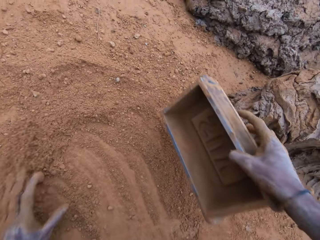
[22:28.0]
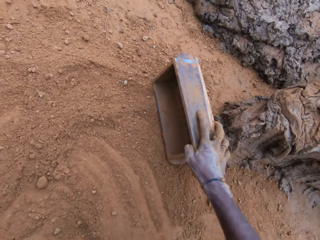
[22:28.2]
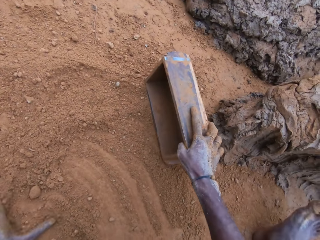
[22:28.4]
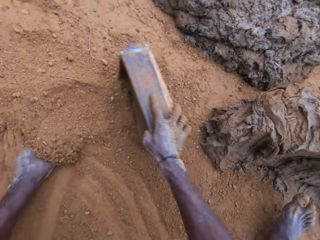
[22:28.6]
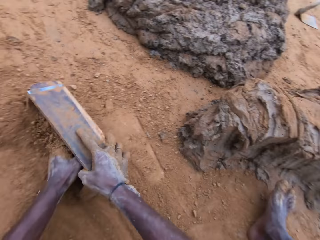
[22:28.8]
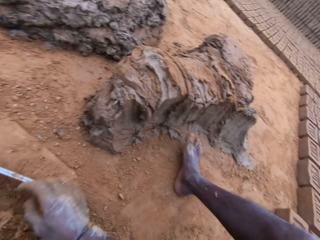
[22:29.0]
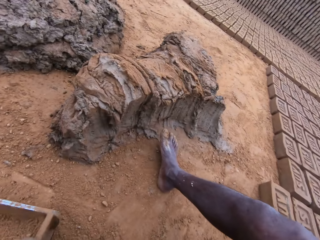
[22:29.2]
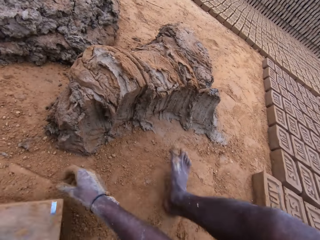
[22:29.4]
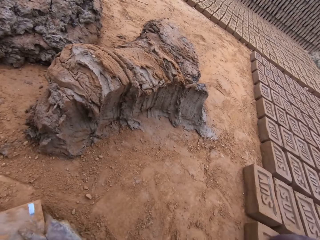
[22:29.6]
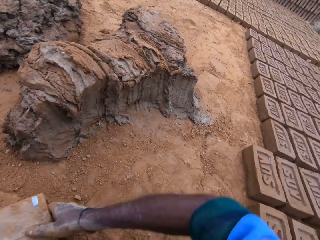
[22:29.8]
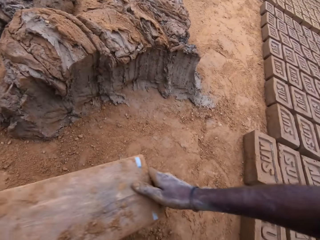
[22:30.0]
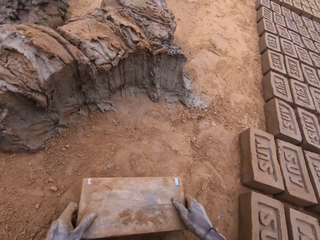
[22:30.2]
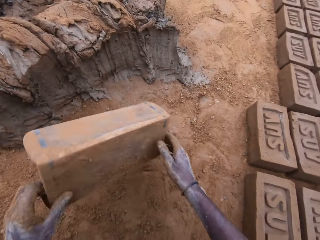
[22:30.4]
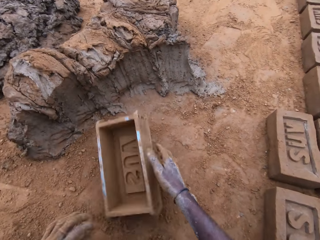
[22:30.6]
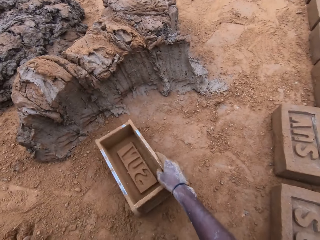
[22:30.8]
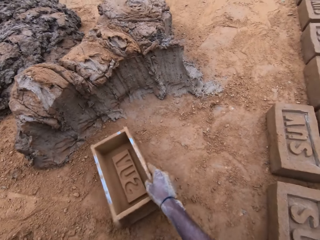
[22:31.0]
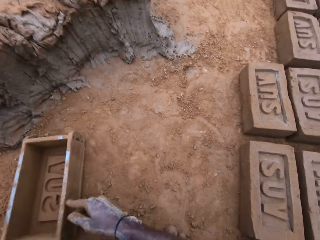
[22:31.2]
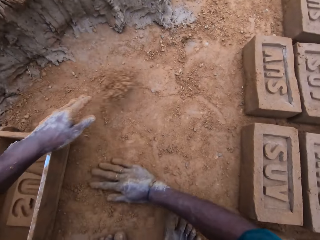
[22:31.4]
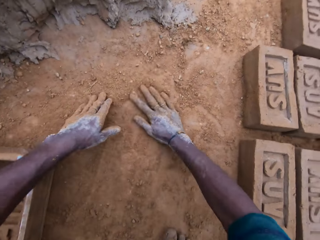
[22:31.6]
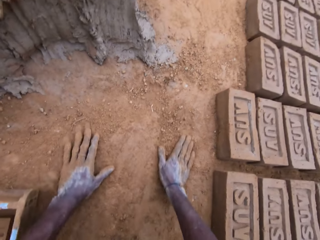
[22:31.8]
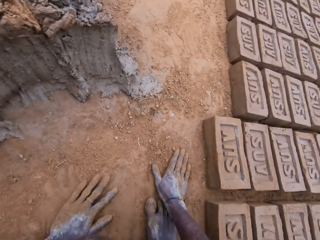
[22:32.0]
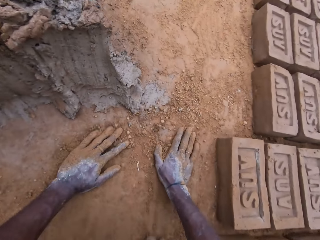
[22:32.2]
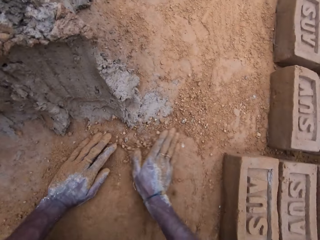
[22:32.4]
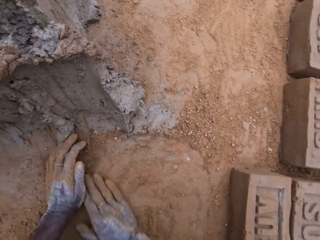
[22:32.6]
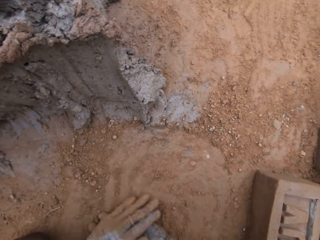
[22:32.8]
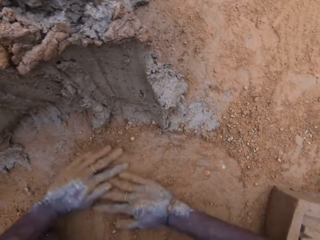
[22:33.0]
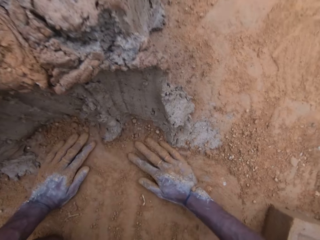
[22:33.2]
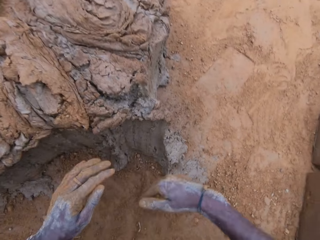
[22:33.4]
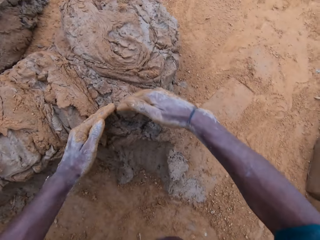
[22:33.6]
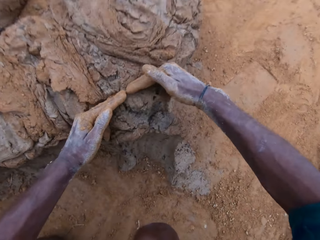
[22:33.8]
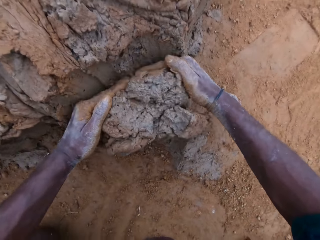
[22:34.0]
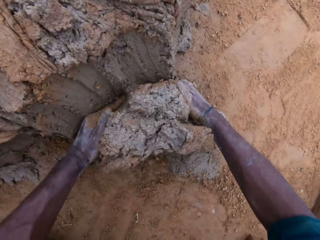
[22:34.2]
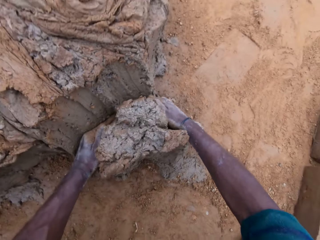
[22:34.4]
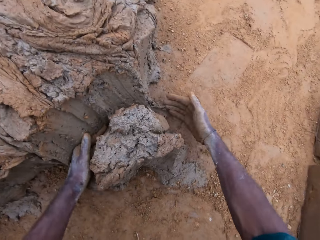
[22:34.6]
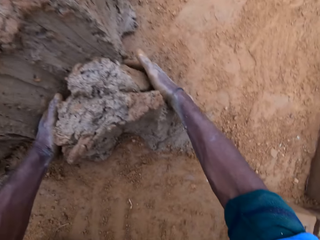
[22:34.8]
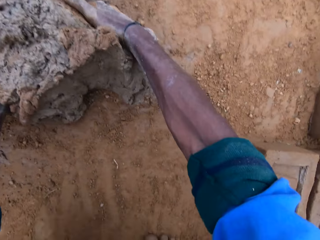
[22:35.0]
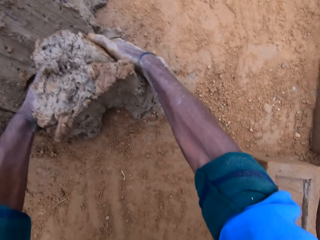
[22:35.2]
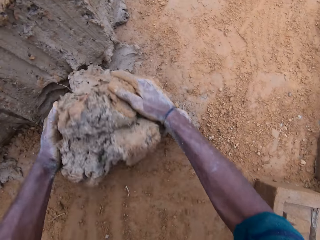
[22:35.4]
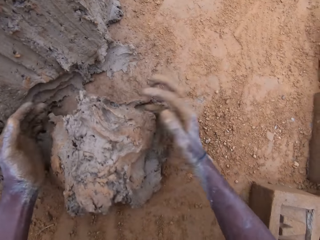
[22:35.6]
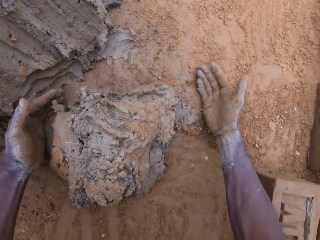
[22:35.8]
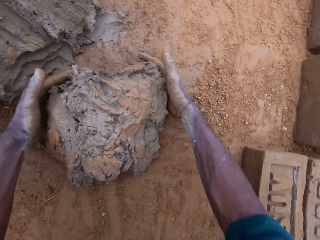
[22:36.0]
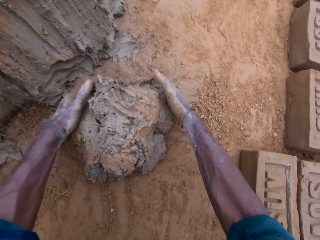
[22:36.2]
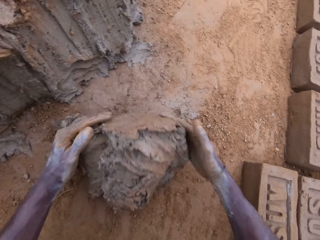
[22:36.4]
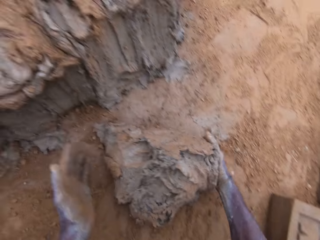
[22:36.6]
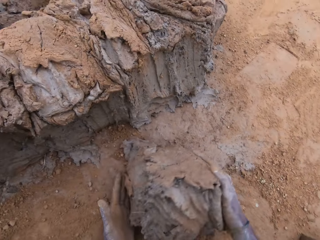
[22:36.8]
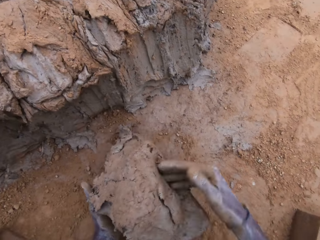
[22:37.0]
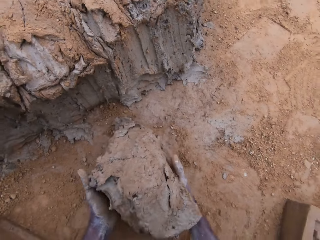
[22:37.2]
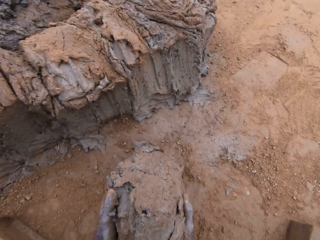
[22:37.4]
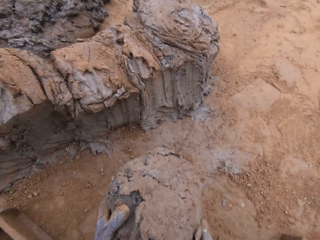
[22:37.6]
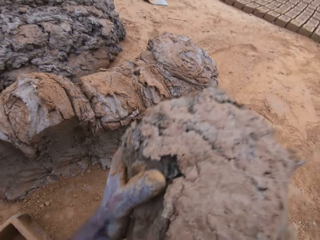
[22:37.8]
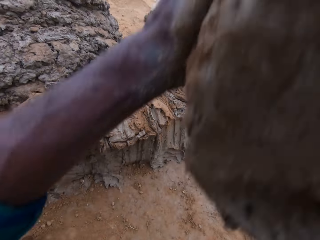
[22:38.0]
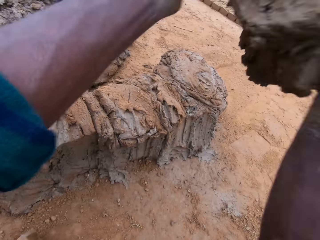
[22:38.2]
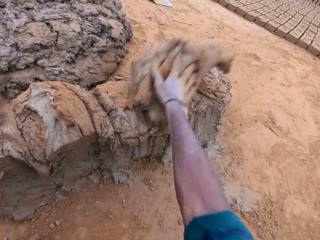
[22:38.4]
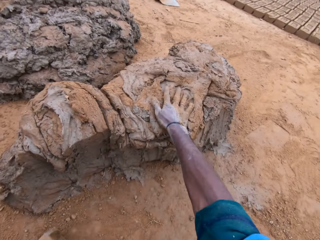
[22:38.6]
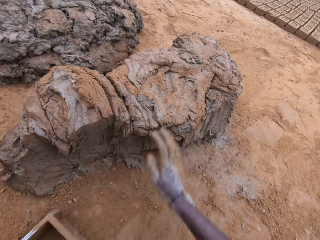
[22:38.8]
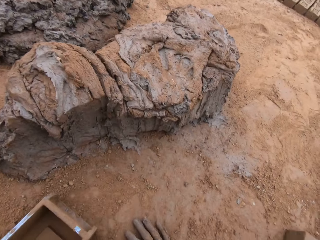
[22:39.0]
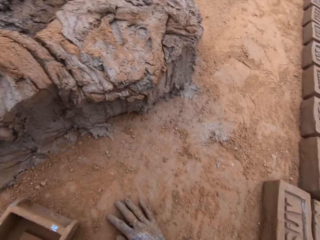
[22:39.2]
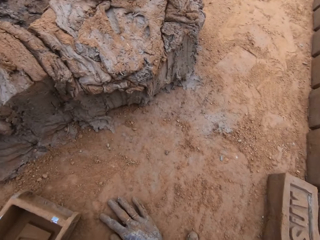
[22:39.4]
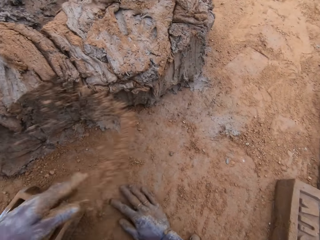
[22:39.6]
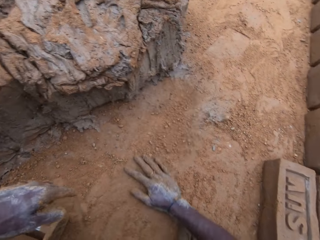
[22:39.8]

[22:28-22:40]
The camera wearer spreads soil. He puts sand into the mold block. He holds the brick maker and puts the brick maker down. He spreads the soil. He rubs his hand on the ground. He takes clay. He cuts the mortar with his hand. He carries the mortar. He throws the cut out mortar with the rest.

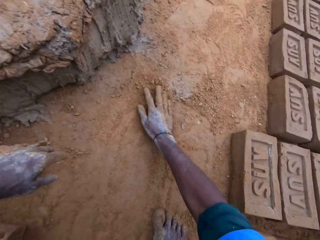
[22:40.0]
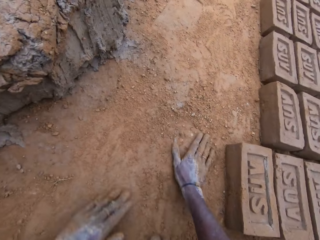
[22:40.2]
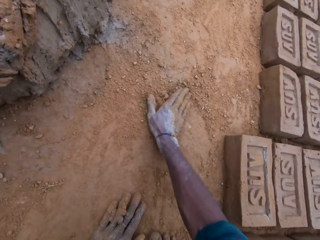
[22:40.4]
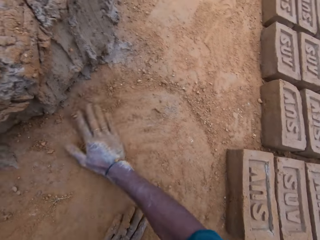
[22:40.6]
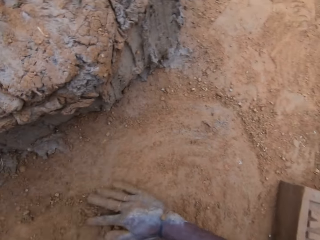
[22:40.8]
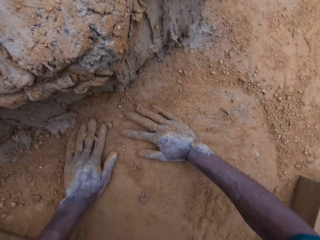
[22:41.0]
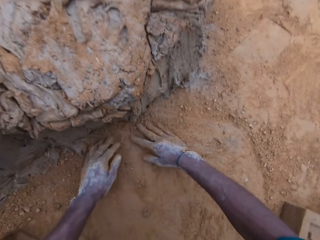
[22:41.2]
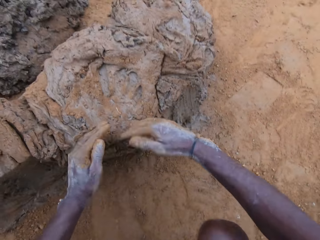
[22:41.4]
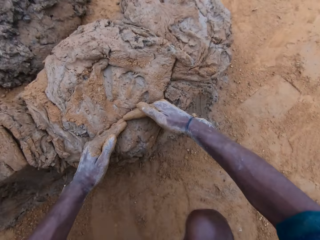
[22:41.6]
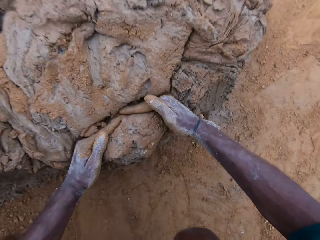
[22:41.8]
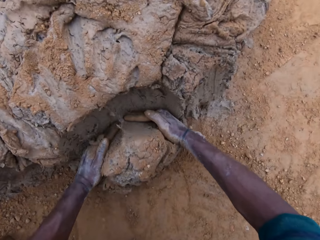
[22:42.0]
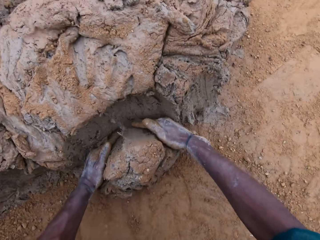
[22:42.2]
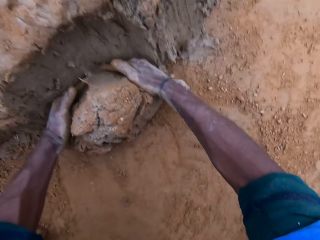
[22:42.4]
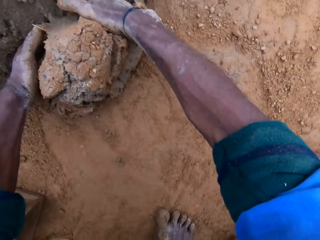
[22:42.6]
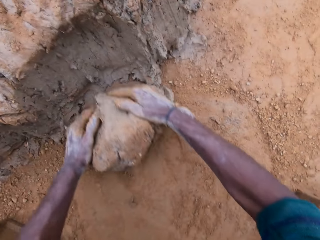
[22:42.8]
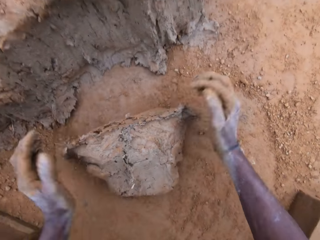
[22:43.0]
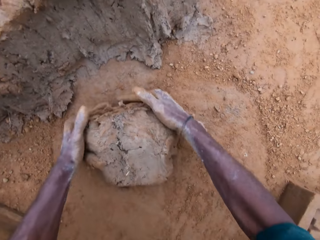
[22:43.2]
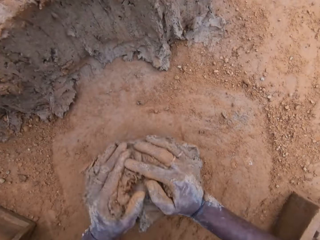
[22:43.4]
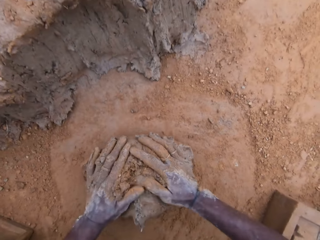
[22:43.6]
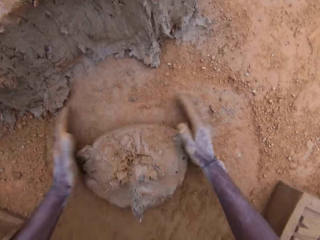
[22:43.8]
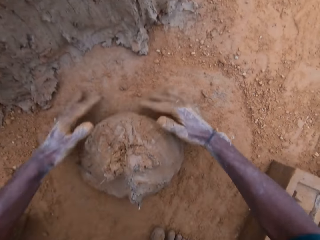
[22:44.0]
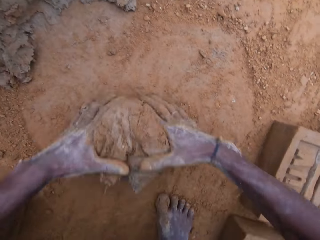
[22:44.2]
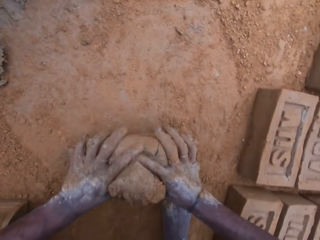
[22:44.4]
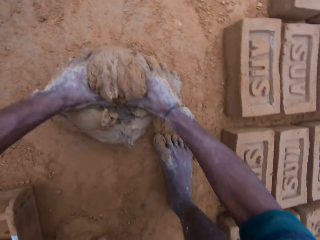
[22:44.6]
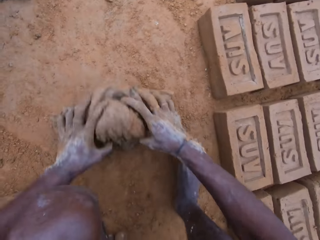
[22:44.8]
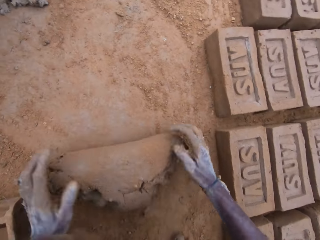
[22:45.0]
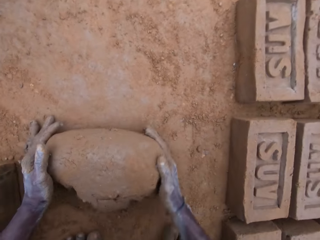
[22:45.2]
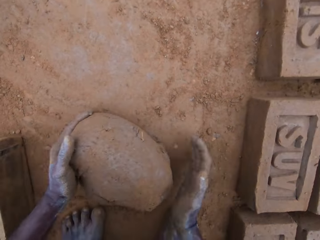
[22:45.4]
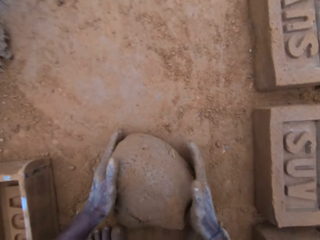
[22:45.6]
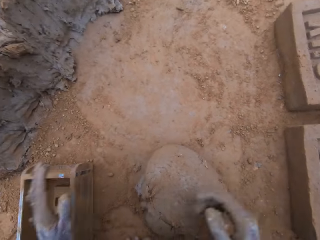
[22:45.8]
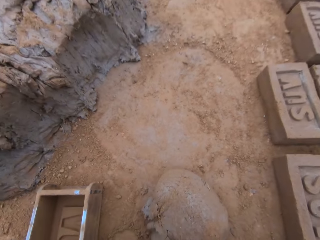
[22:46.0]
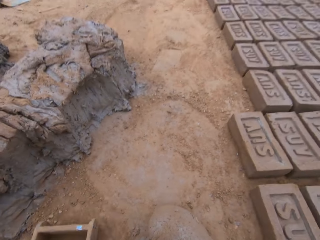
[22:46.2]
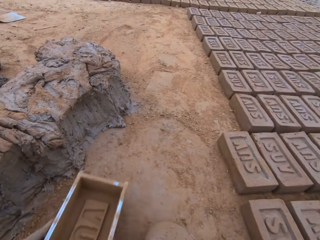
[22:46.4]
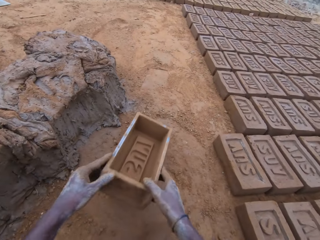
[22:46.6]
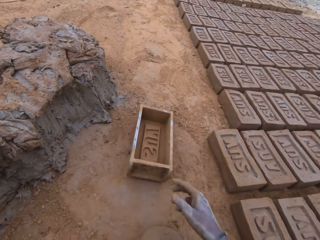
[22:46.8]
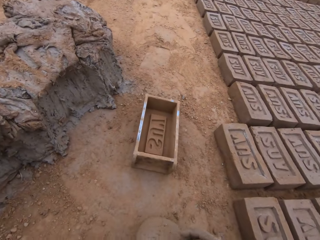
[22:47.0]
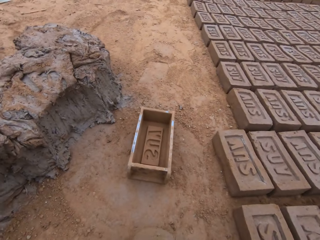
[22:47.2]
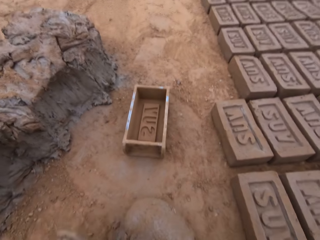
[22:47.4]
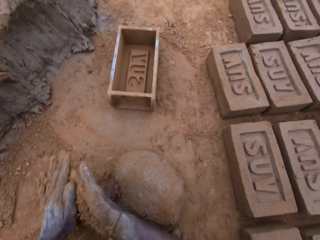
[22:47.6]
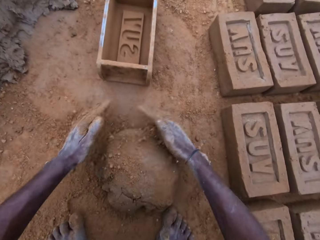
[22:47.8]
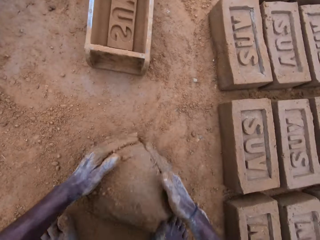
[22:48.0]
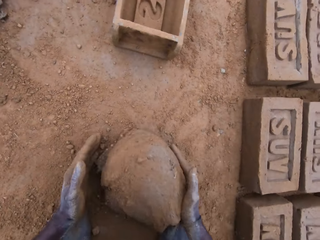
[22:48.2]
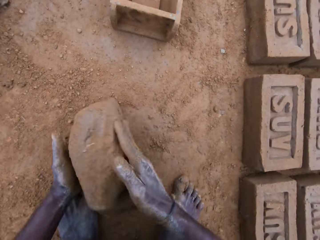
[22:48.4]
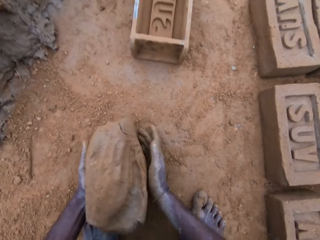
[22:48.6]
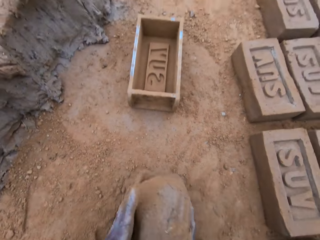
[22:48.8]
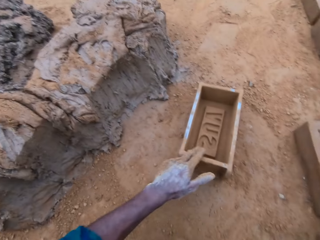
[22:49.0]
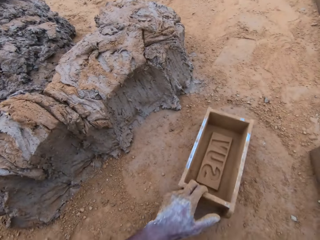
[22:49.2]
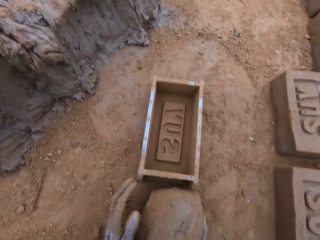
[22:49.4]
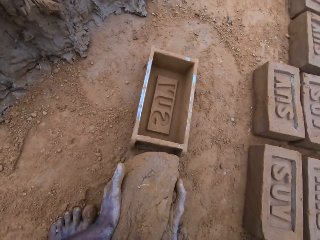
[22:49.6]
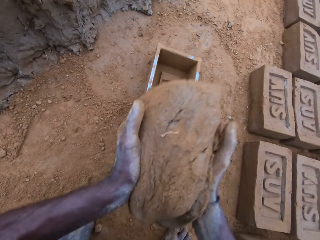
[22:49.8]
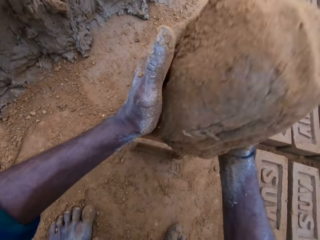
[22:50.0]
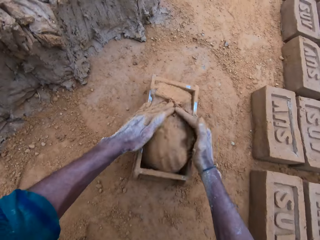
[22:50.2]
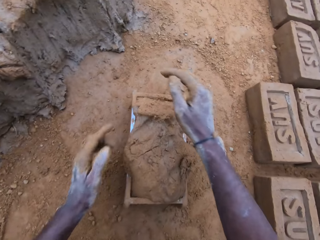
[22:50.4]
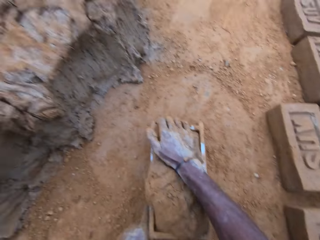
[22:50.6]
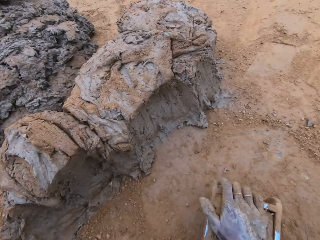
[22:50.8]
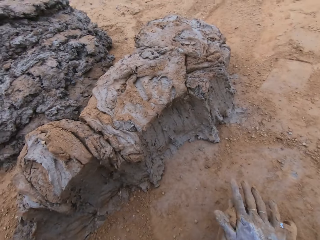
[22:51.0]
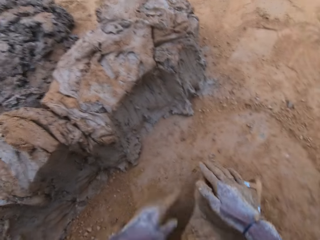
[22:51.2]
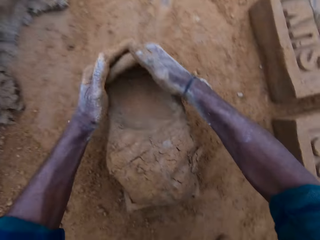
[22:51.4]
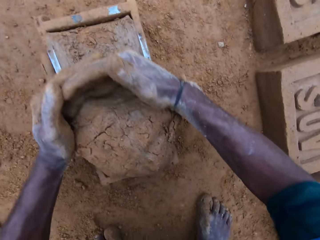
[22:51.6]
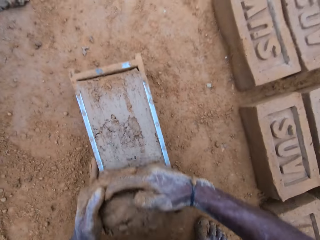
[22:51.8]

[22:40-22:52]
The camera wearer spreads soil. He rubs his hand on the ground. He takes clay. He cuts the mortar with his hand. He gives form to the clay. He carries the block mold or brickmould. He carries sand with his hand. He carries the mortar from the ground. He adjusts the block mold. He adjusts it again. He picks clay with his hands. He drops the clay in the brickmould.
